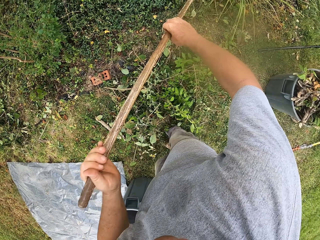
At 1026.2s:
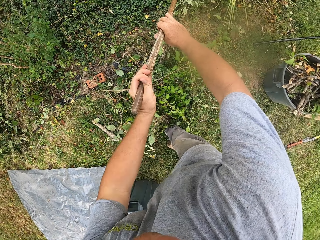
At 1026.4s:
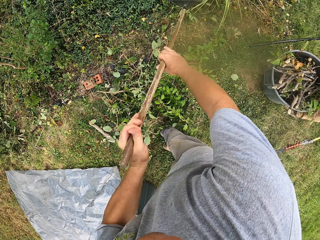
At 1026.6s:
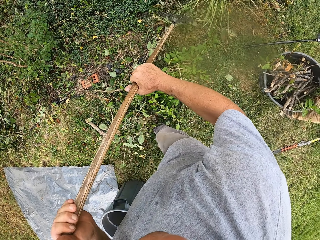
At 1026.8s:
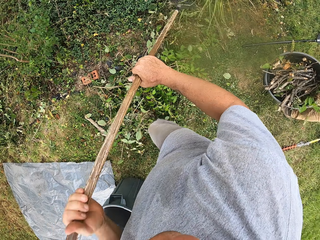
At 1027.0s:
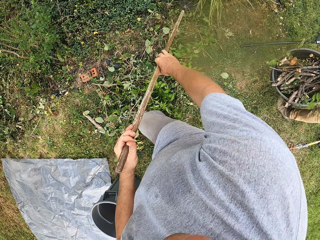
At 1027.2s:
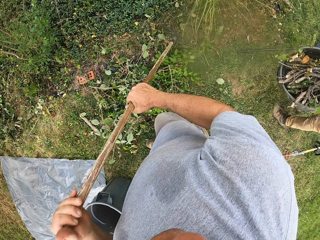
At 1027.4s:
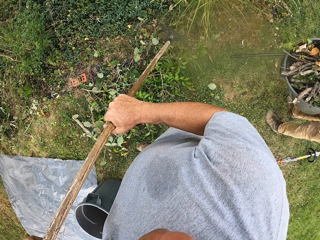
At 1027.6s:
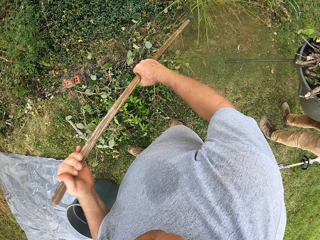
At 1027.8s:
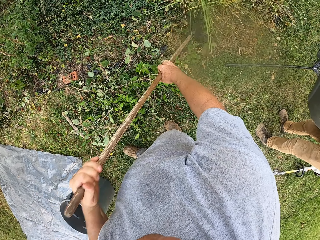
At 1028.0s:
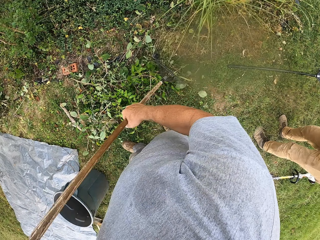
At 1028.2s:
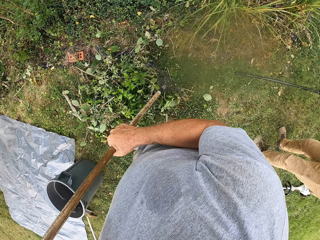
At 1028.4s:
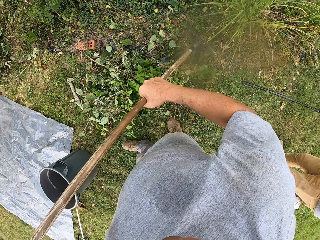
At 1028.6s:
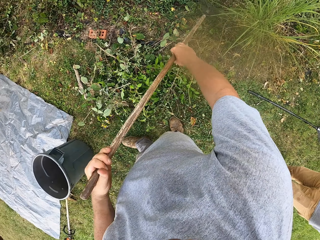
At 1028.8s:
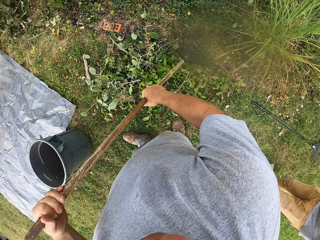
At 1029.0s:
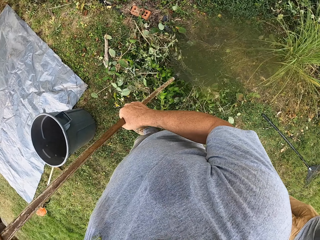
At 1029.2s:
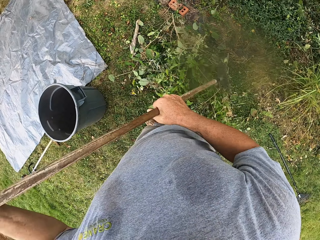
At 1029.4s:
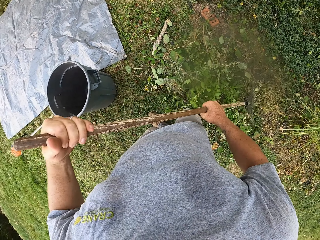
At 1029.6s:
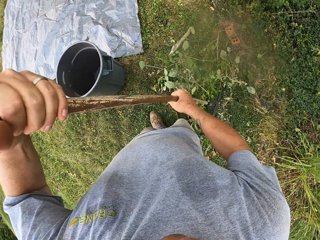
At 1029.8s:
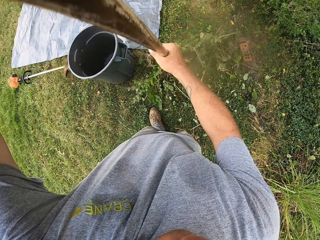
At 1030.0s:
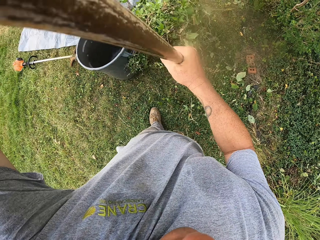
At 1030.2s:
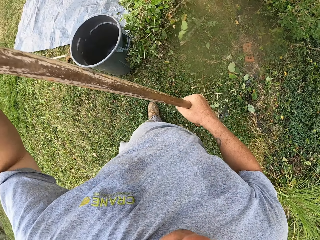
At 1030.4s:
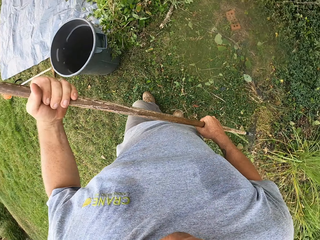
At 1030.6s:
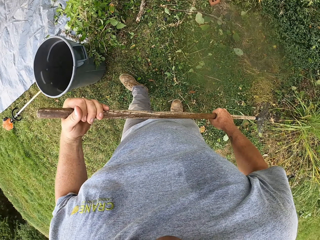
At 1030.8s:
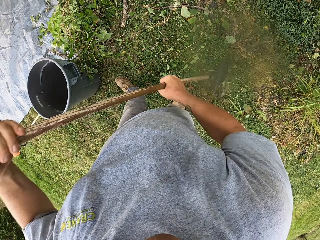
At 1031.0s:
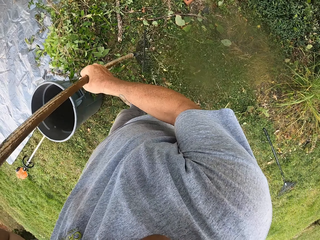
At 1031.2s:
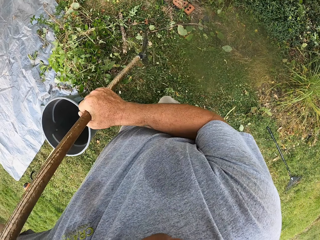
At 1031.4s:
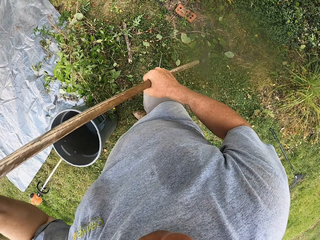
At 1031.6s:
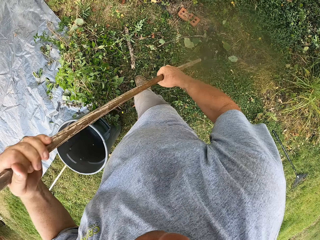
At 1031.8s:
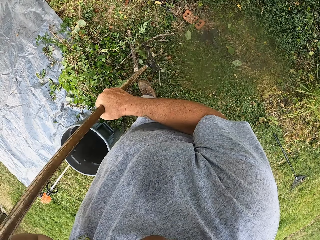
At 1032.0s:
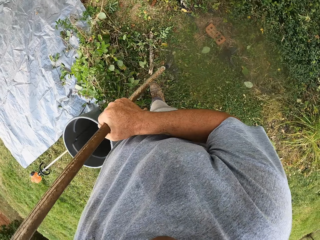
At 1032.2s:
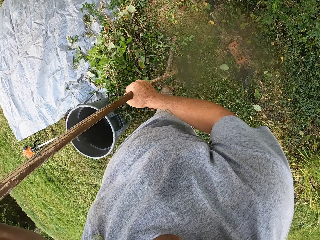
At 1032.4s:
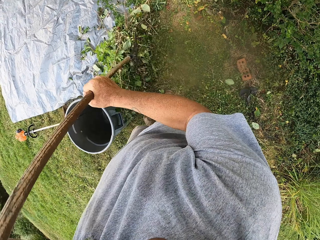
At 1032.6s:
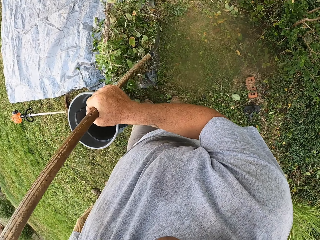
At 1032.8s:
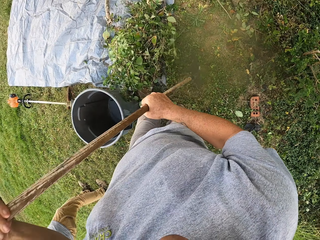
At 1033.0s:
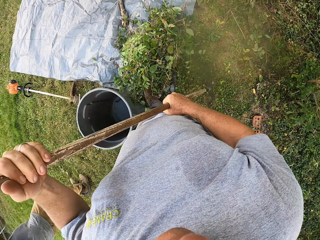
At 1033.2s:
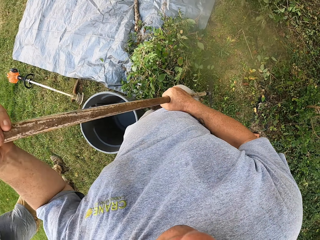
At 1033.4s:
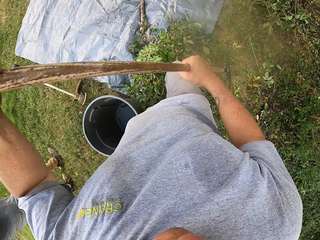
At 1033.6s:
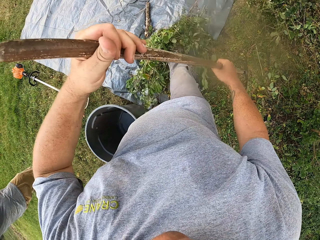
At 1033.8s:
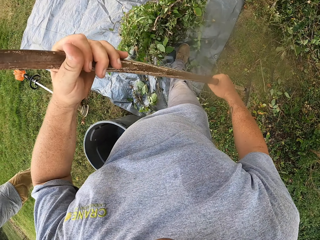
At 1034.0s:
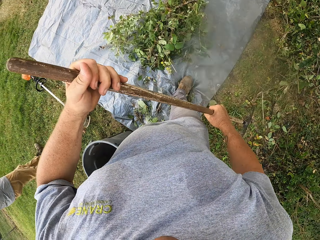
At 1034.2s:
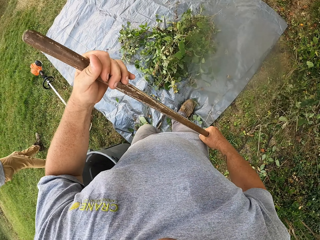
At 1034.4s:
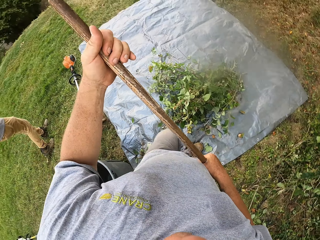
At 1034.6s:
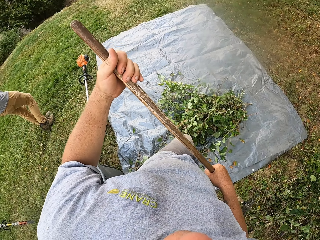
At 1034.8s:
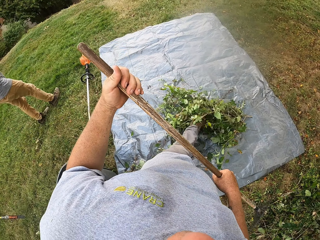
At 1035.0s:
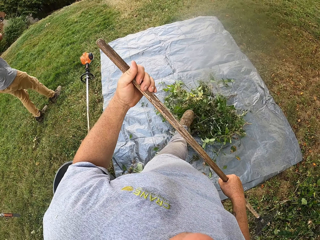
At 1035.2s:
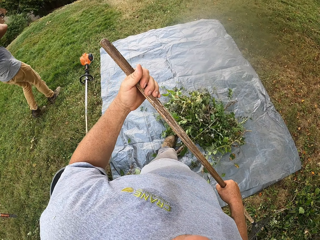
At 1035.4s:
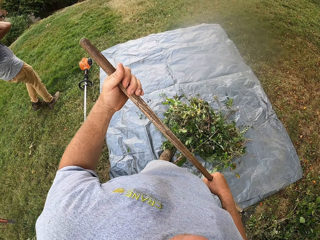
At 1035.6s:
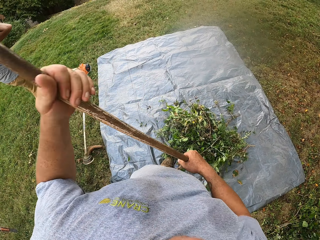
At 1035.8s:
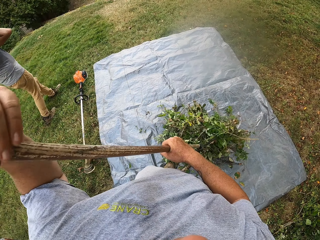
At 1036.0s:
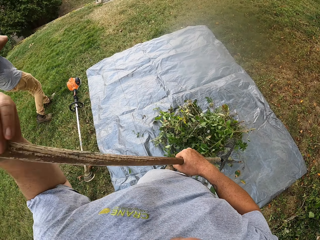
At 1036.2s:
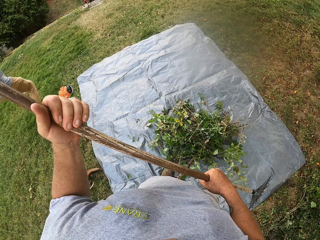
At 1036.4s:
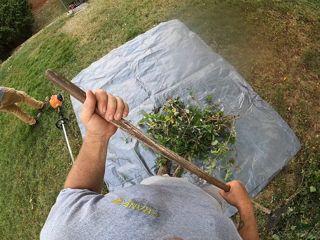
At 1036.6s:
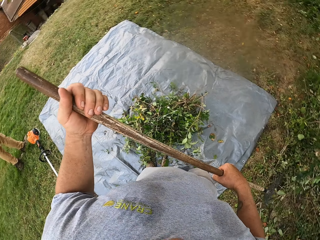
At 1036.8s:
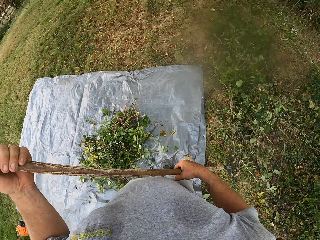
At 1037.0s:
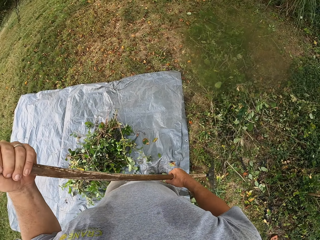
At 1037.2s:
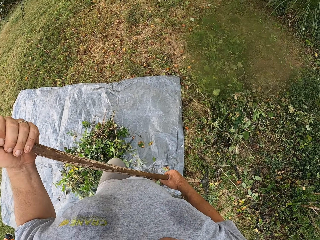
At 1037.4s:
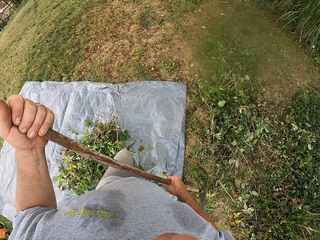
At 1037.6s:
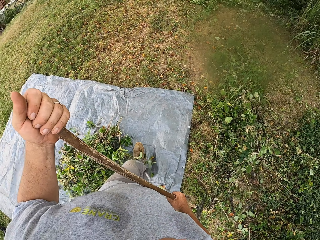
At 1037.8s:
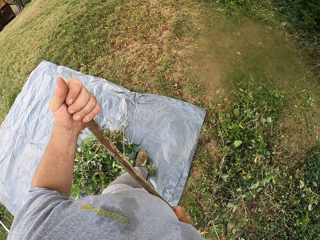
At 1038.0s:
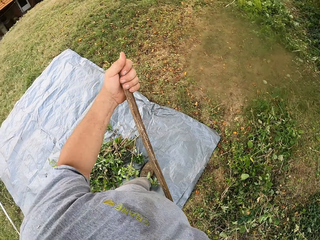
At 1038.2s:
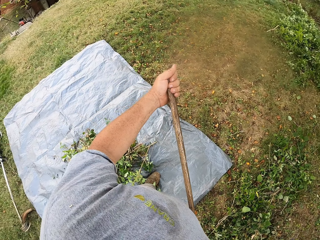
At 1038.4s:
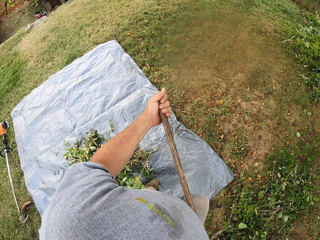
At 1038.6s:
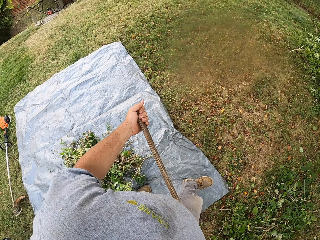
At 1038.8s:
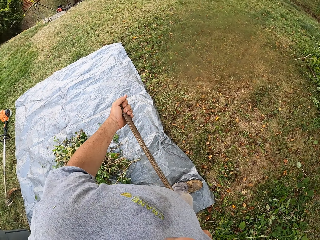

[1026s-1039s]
The camera wearer pushes trash on the sack. A man walks around. The camera wearer moves plants with legs. They kick the trash. They move grass with a rake and walk around.

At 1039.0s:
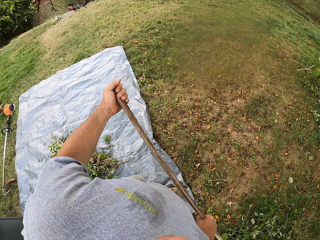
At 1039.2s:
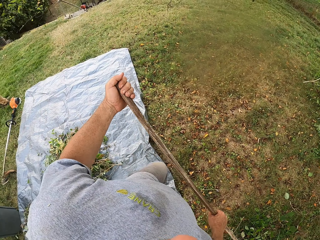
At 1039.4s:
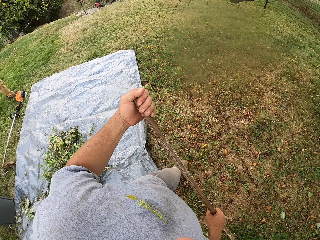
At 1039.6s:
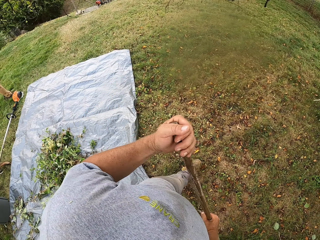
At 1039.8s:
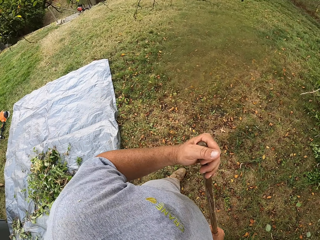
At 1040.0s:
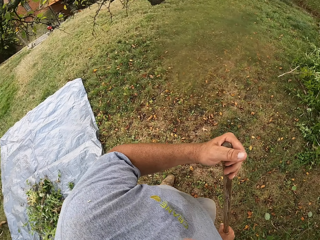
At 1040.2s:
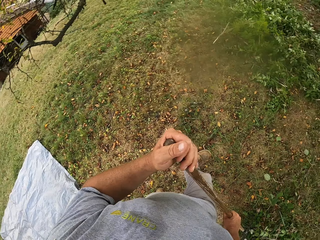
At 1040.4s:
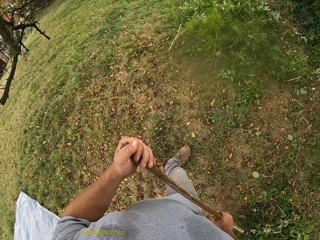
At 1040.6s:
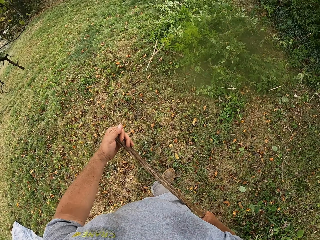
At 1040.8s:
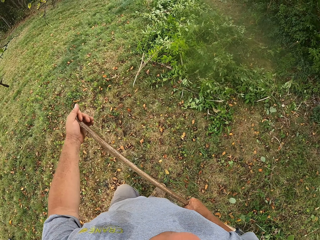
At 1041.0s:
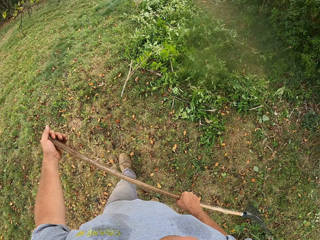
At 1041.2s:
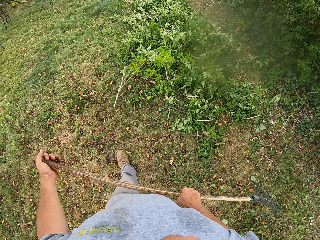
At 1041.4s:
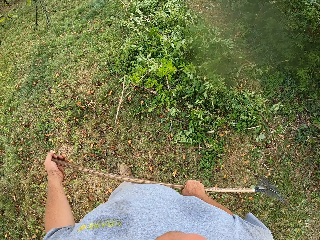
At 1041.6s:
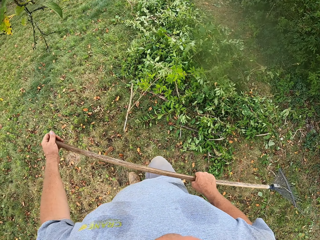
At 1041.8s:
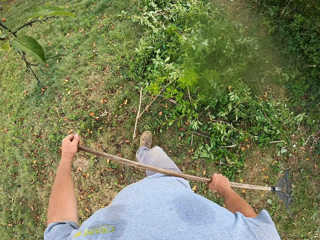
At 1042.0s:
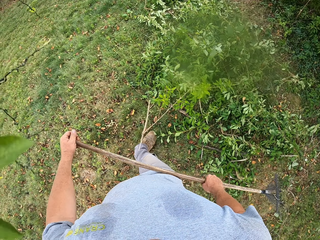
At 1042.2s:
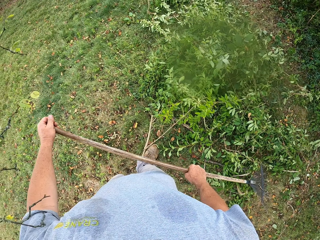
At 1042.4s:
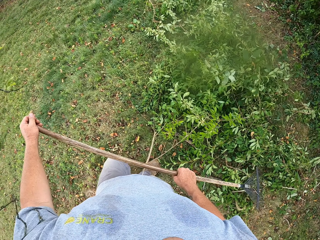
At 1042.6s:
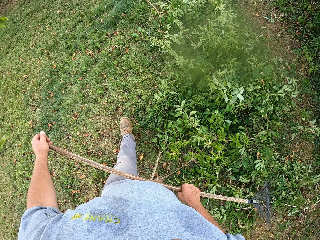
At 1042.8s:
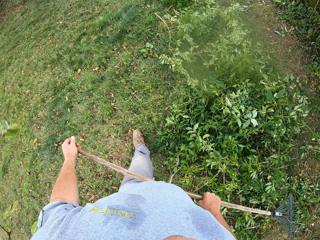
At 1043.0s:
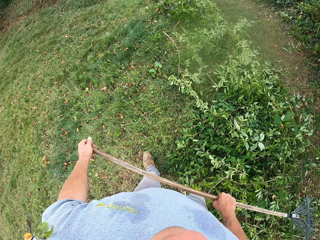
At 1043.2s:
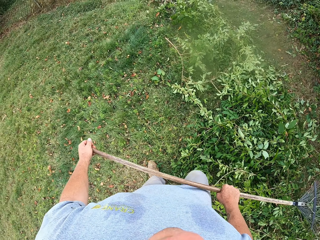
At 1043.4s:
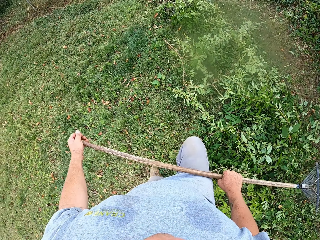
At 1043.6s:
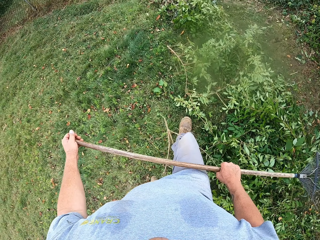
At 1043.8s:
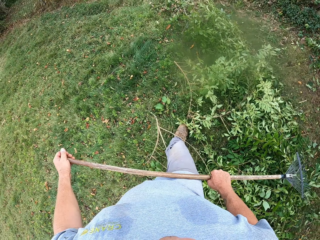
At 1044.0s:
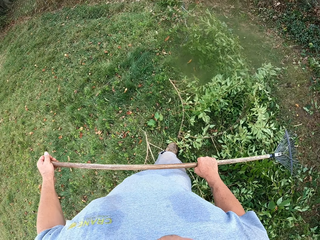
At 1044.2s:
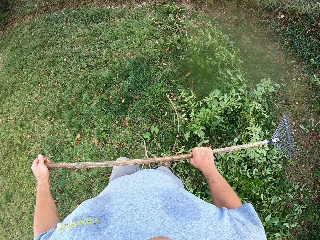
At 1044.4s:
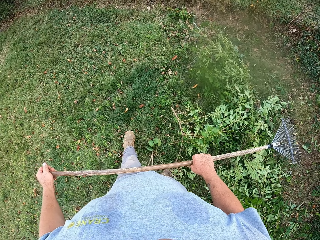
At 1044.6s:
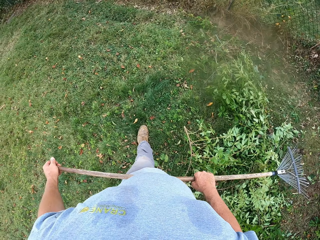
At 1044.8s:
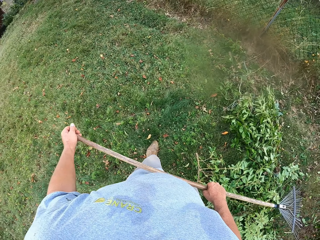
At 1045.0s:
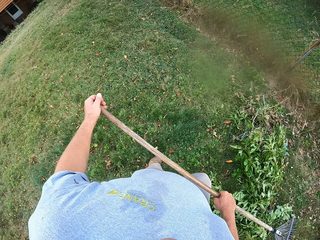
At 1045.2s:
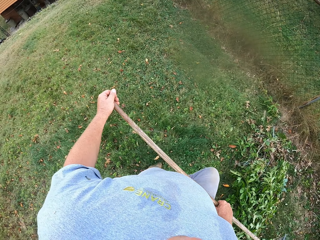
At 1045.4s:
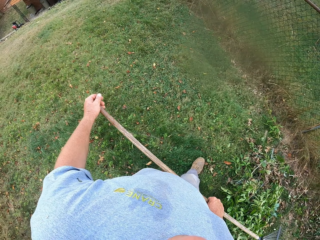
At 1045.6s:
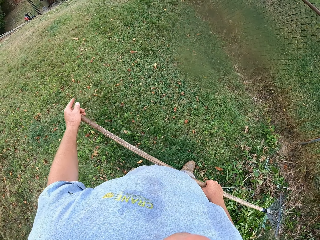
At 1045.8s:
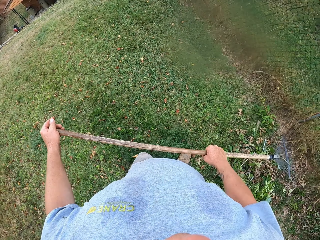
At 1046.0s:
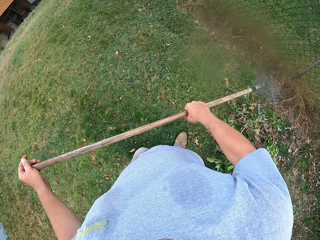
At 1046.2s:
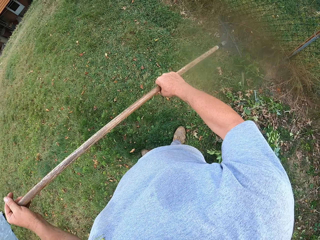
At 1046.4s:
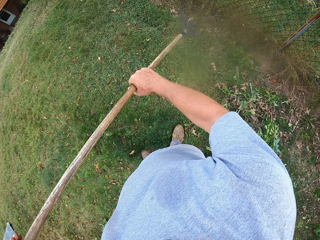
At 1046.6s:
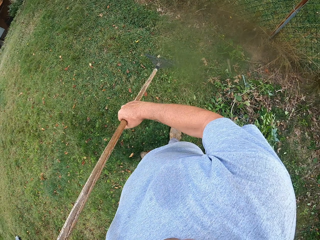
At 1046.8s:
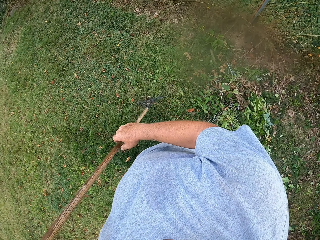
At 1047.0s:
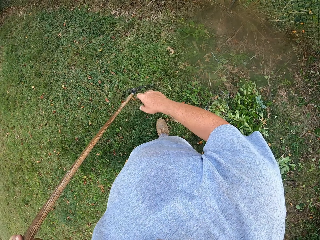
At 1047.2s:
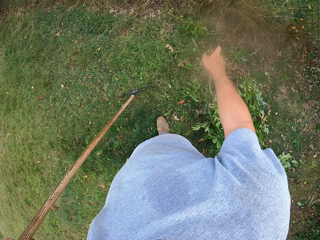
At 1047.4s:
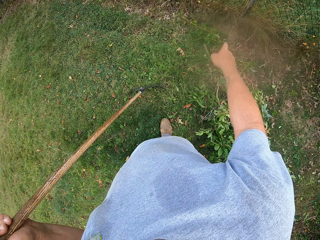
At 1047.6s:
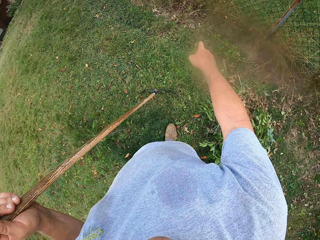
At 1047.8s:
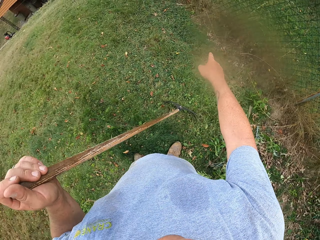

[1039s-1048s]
A man looks around. The camera wearer walks on the grass. They use gestures.
